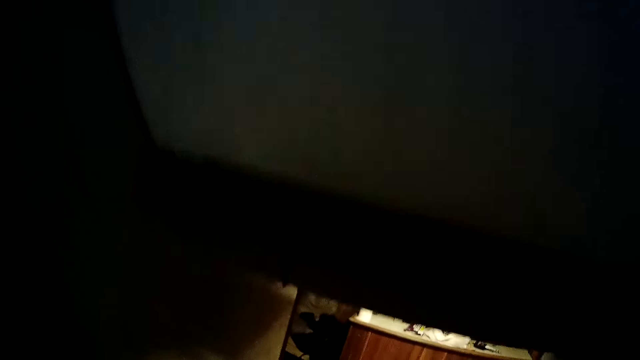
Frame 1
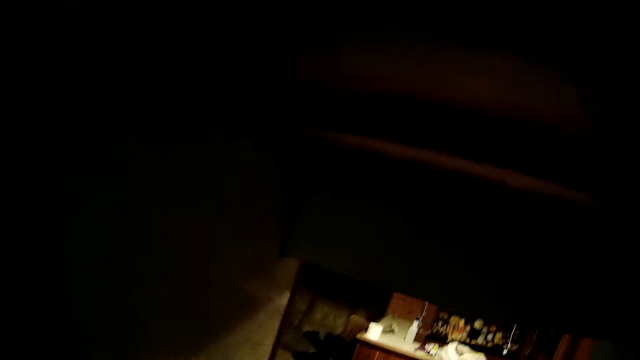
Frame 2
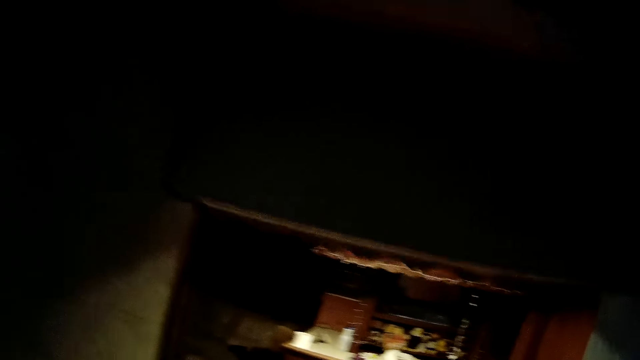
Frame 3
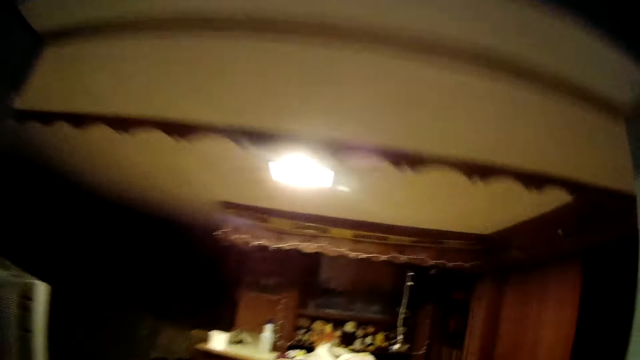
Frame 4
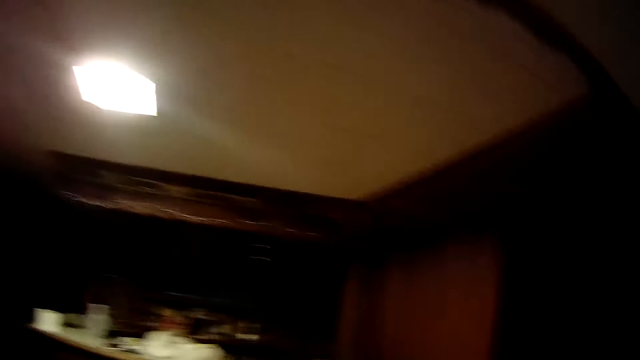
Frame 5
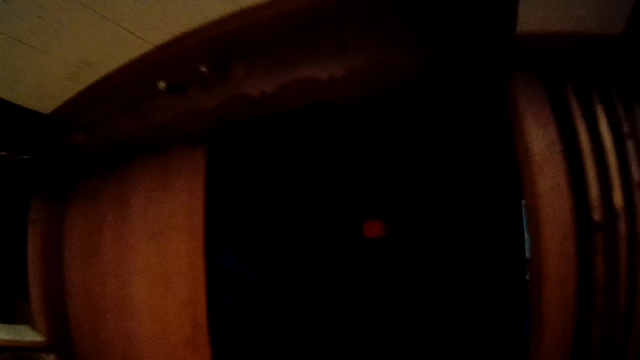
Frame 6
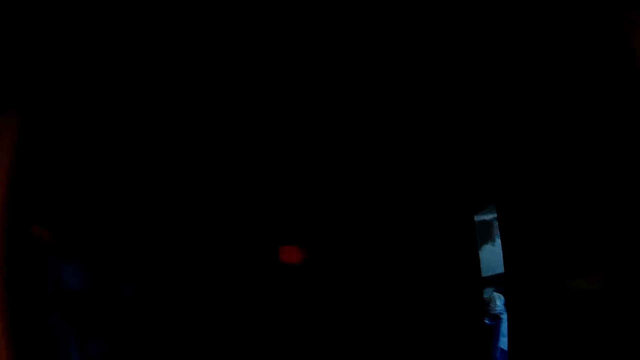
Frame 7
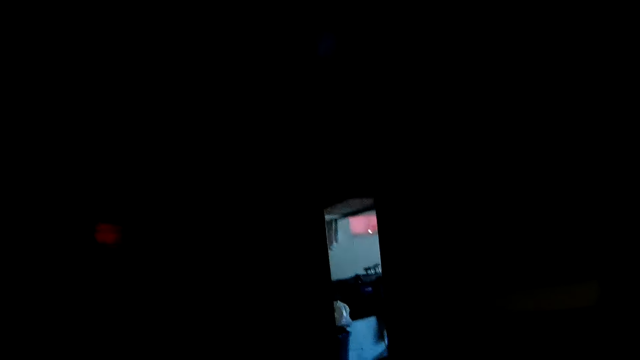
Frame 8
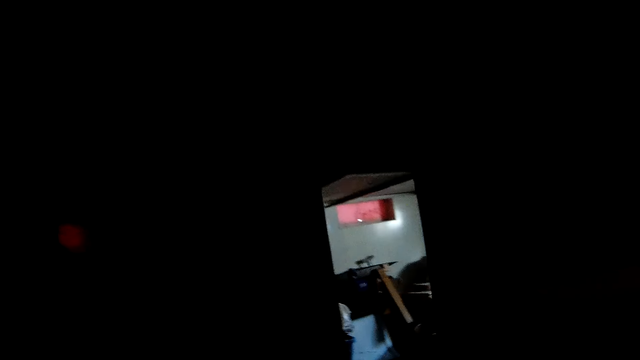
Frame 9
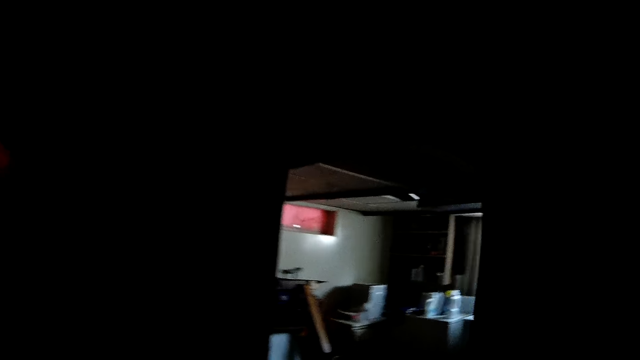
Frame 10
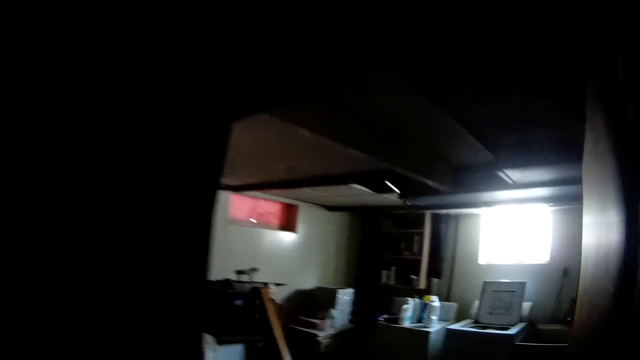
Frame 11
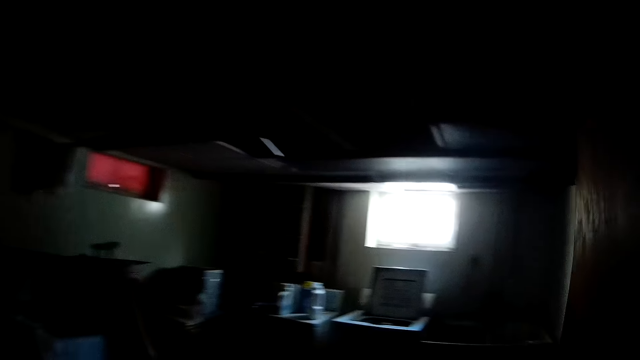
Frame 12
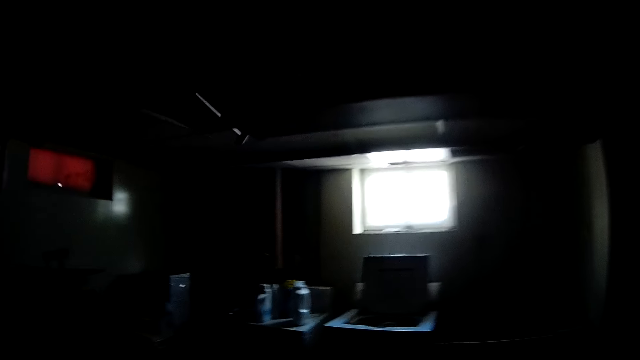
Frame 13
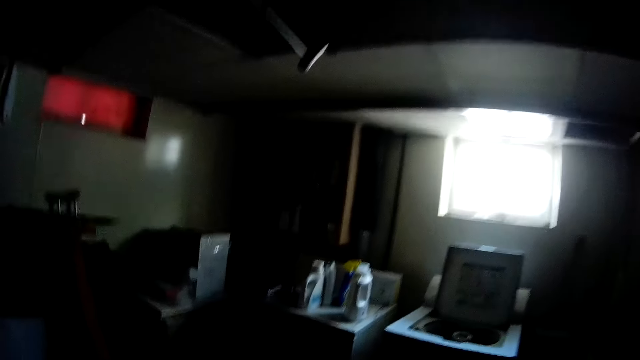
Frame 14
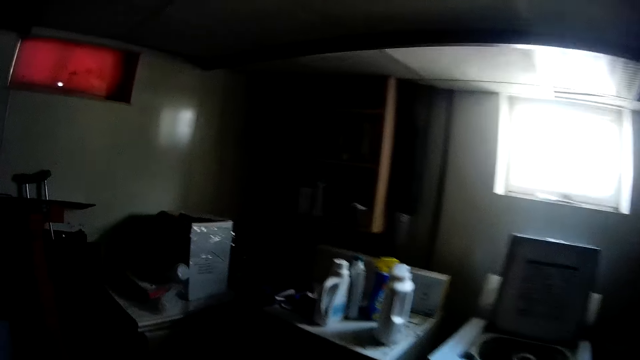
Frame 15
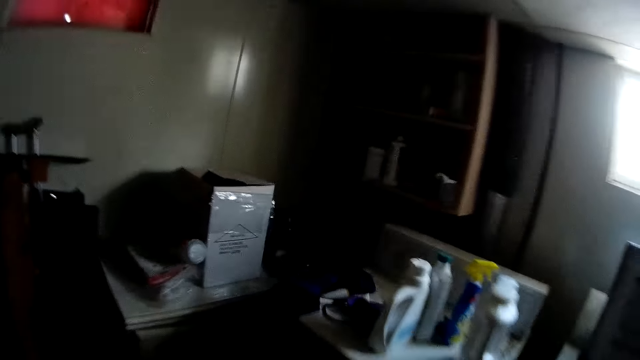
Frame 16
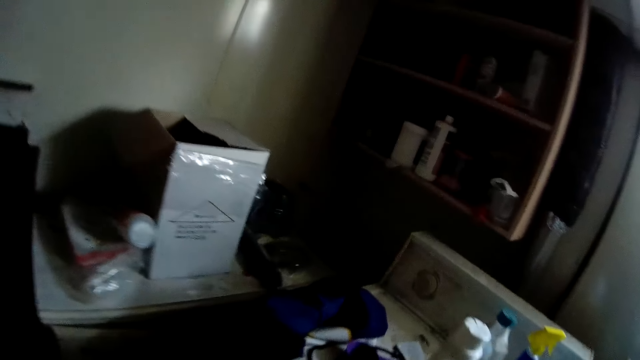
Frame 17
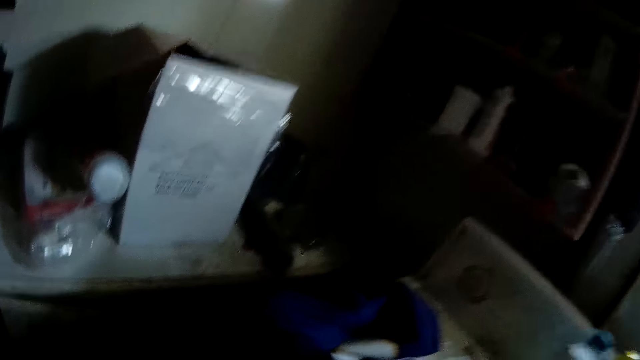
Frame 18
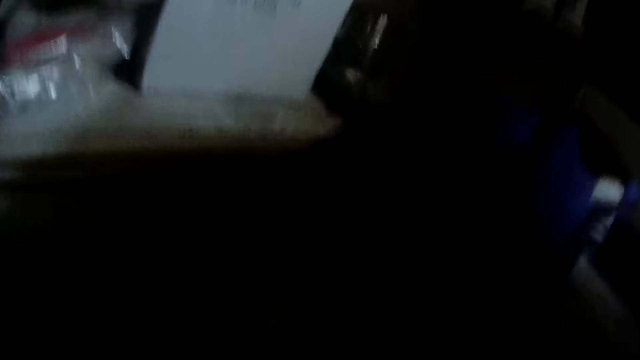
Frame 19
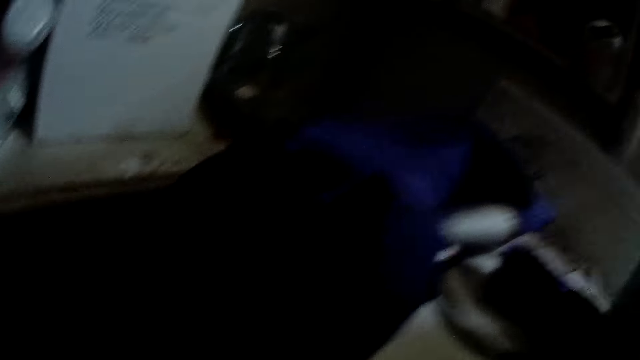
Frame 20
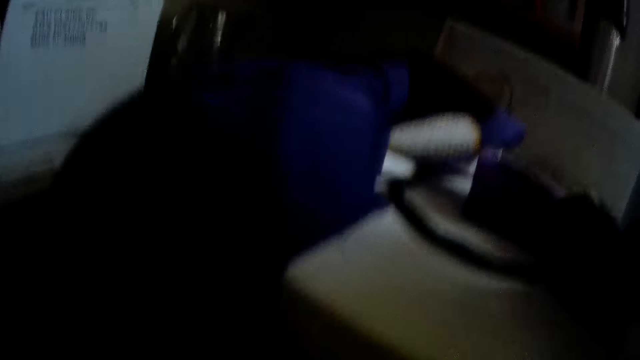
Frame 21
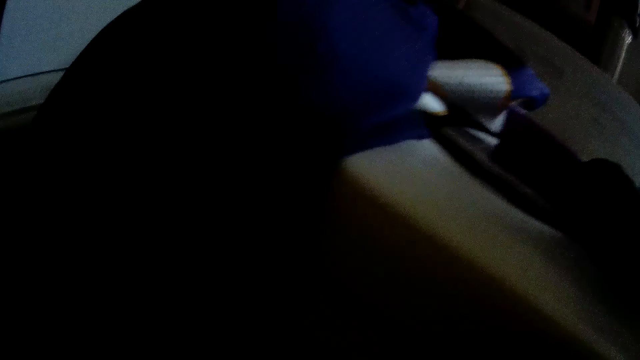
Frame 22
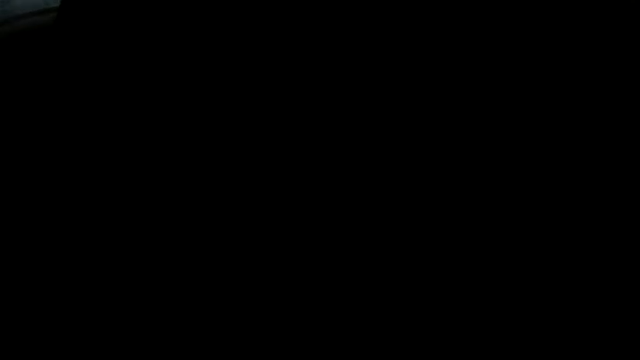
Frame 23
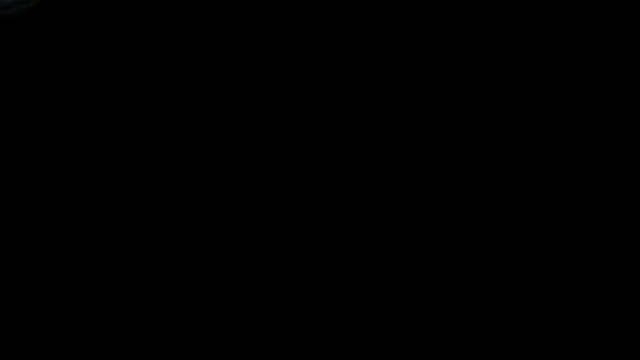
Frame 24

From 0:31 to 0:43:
The camera wearer walks around.

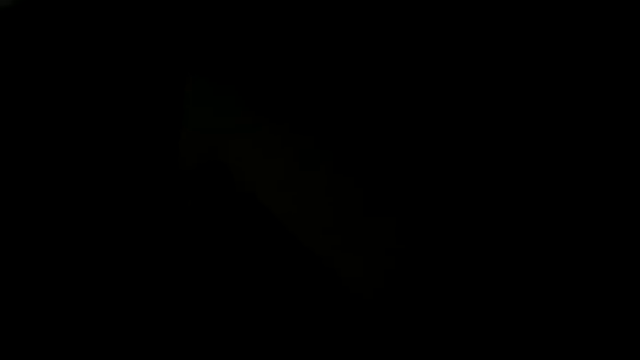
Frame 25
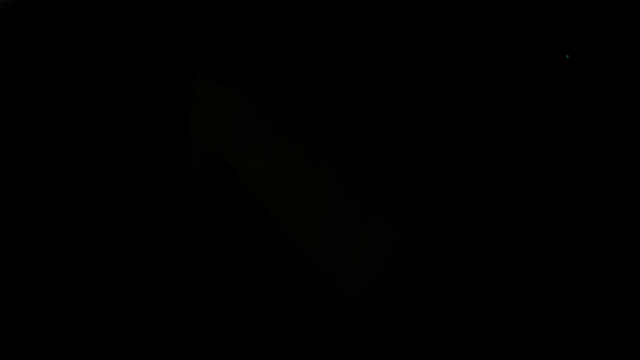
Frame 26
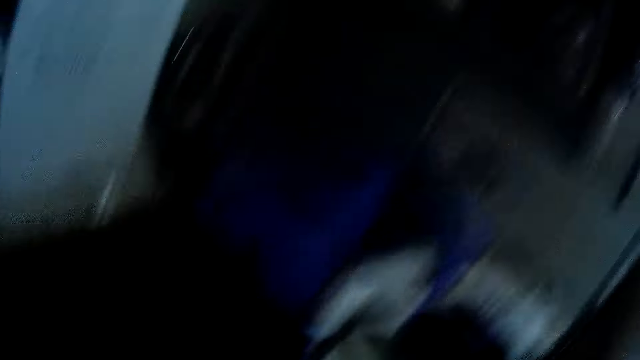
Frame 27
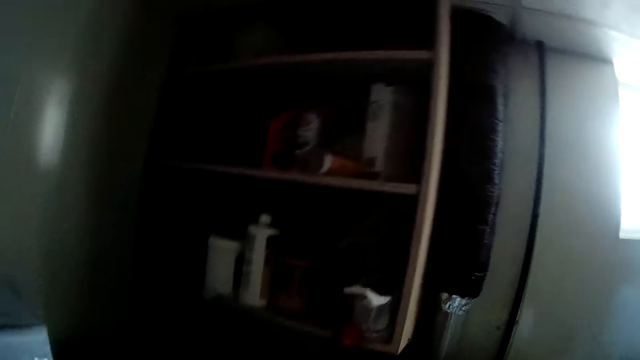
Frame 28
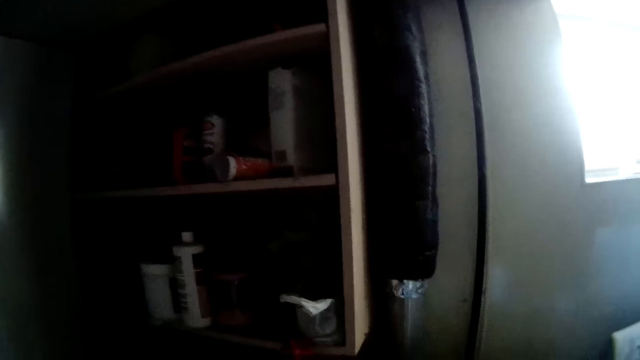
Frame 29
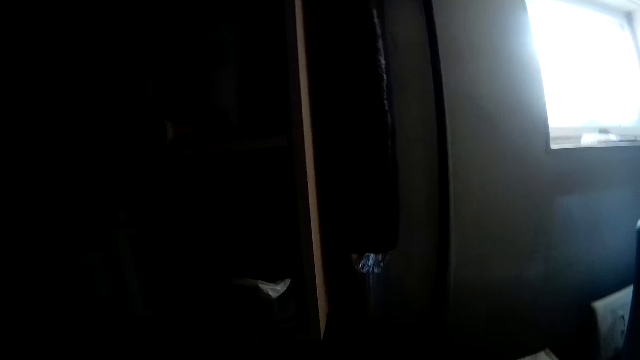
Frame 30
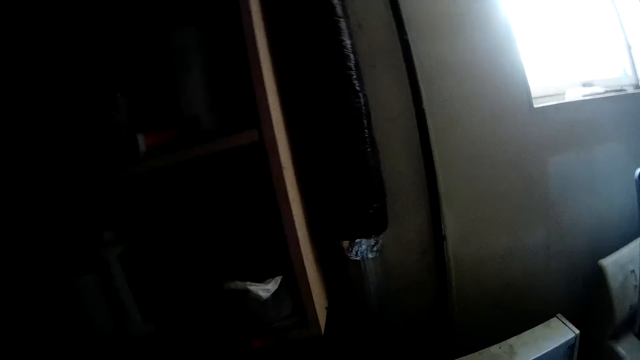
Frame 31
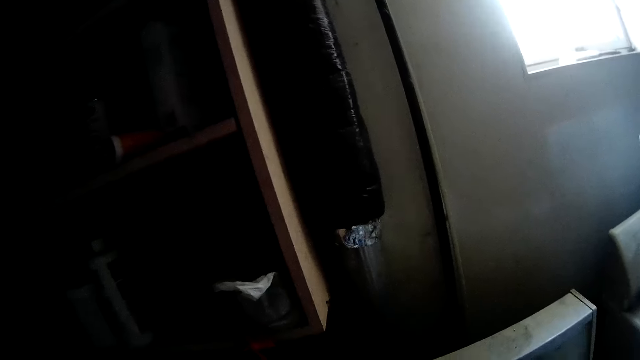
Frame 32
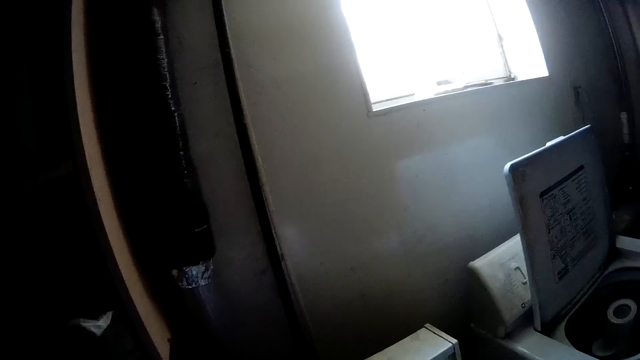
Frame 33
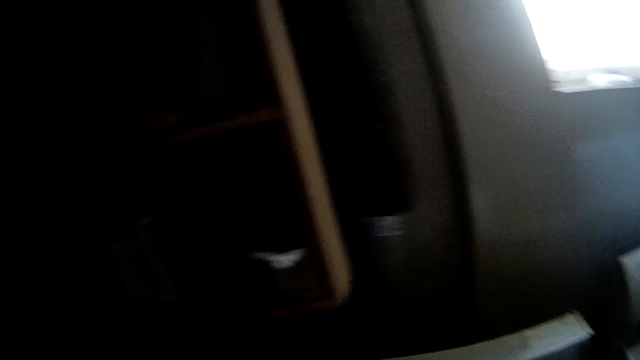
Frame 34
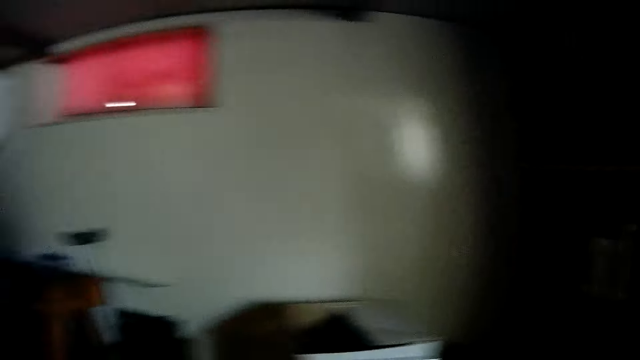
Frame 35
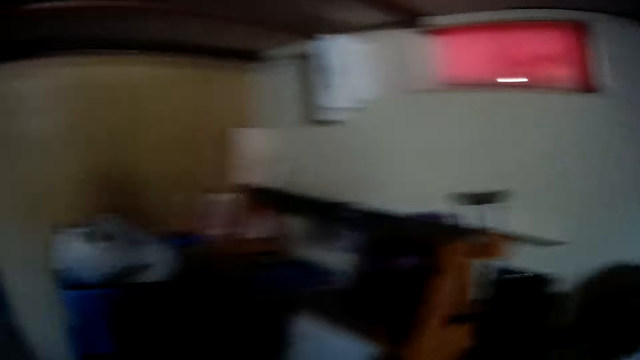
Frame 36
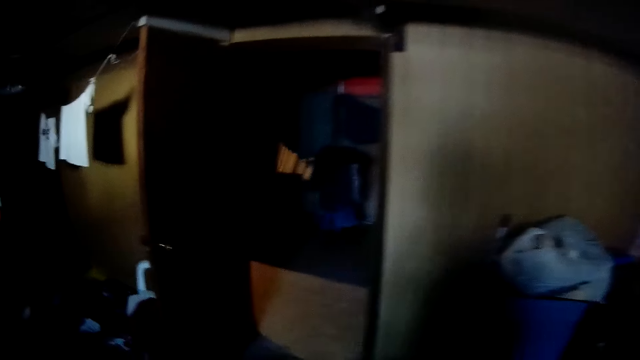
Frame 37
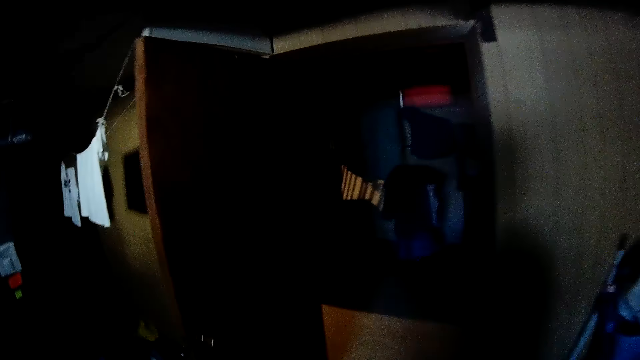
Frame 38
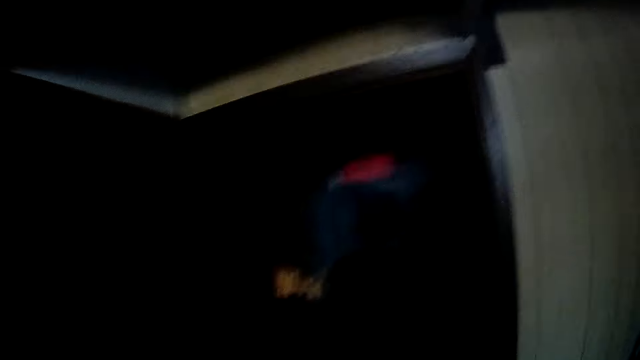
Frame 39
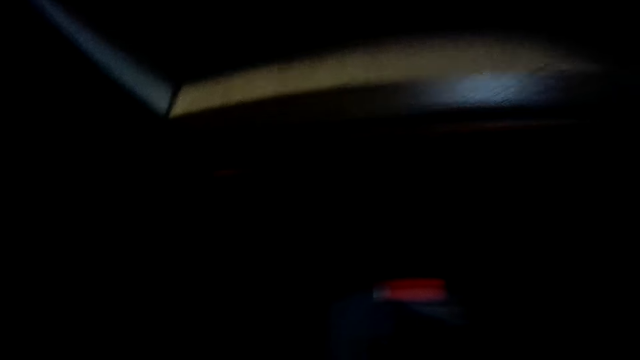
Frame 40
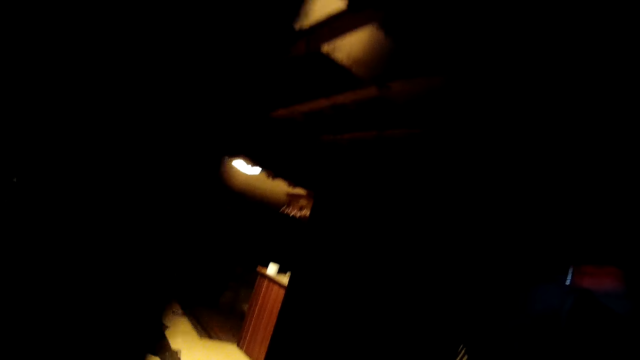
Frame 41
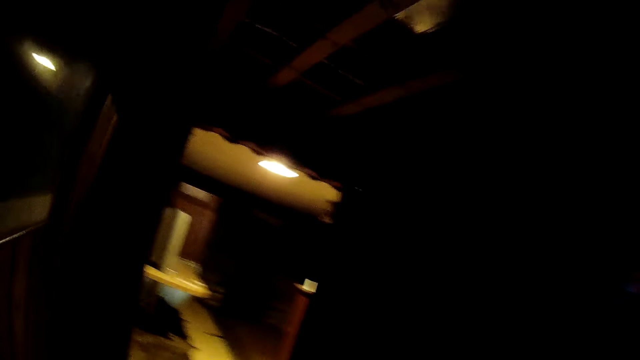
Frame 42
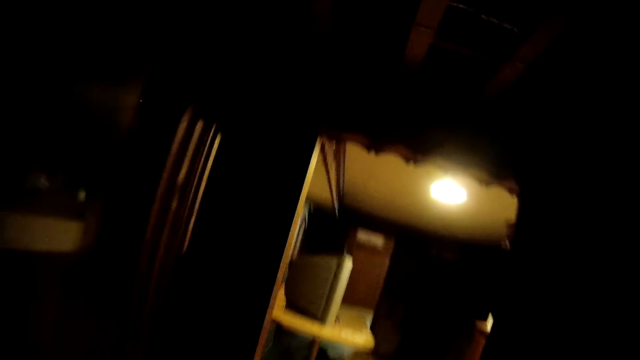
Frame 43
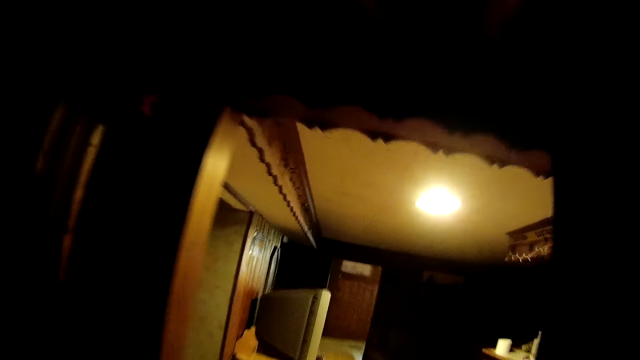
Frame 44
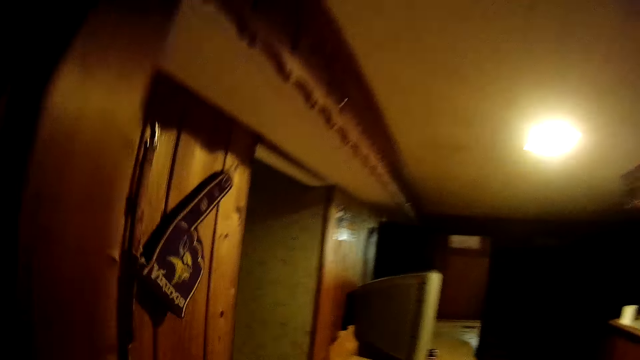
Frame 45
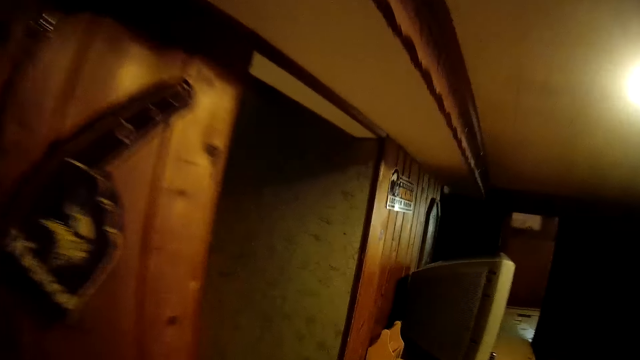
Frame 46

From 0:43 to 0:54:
The camera wearer walks to the kitchen through the staircase from the basement.
